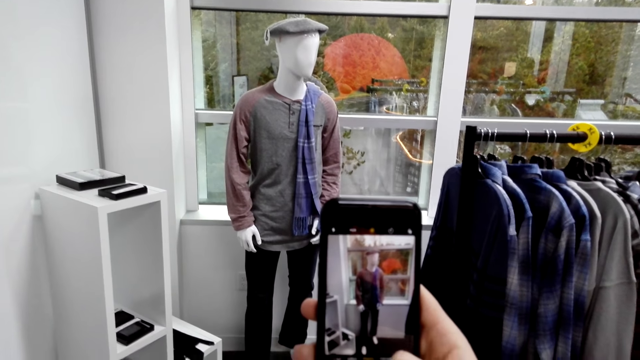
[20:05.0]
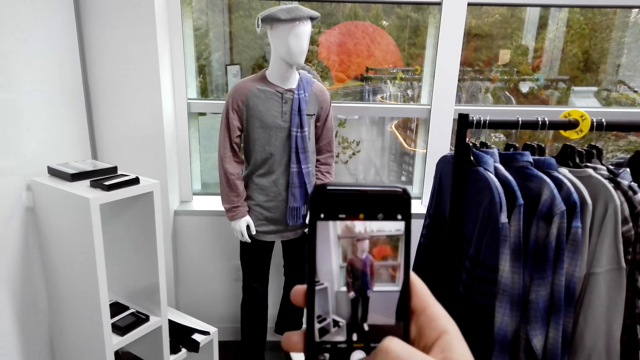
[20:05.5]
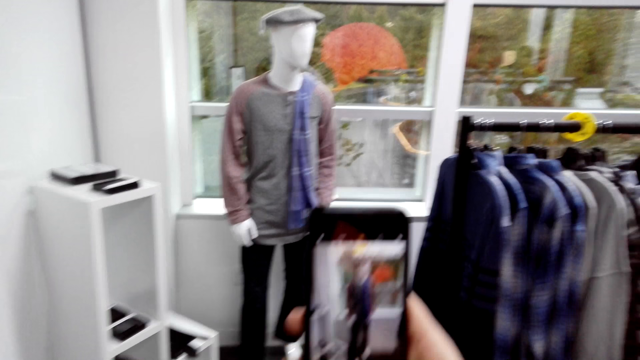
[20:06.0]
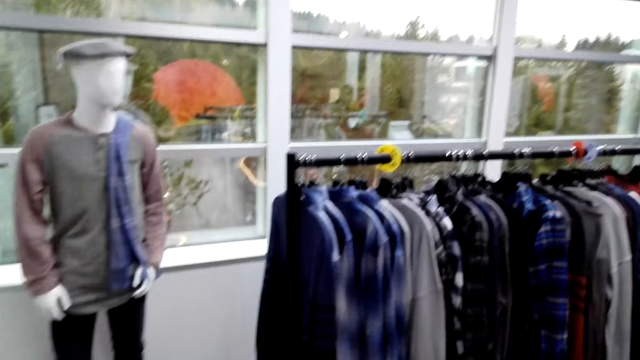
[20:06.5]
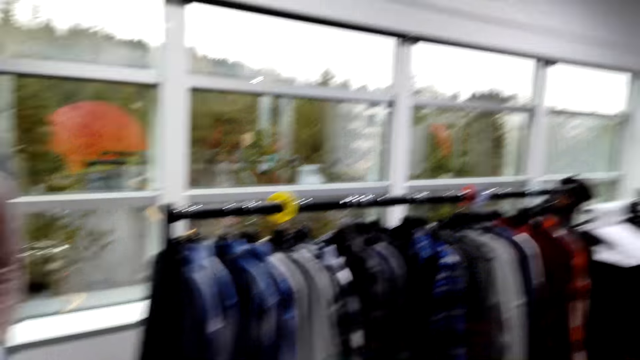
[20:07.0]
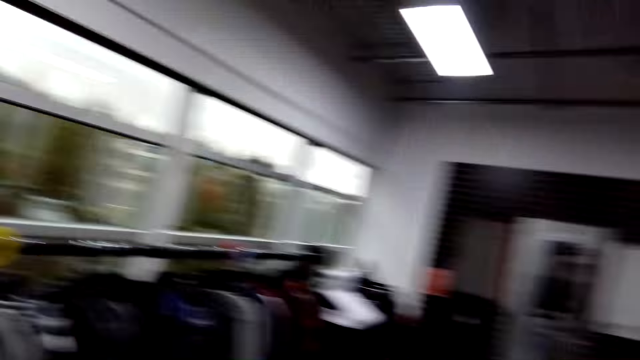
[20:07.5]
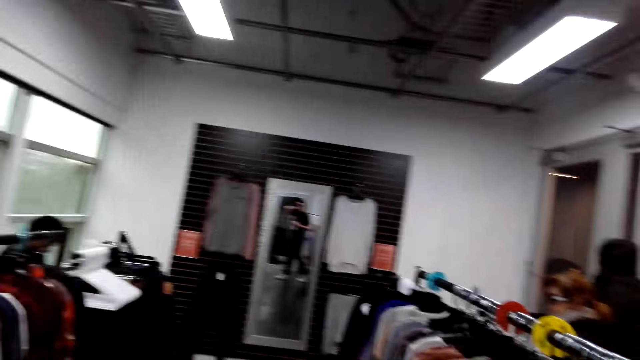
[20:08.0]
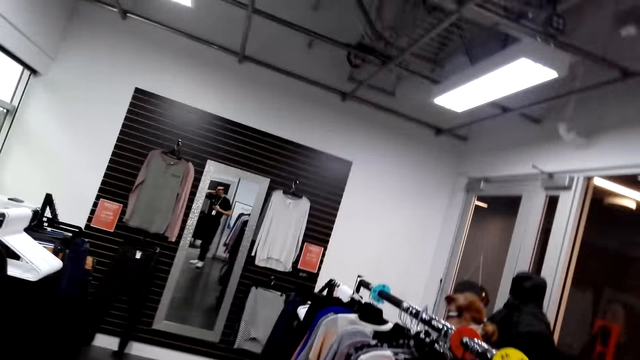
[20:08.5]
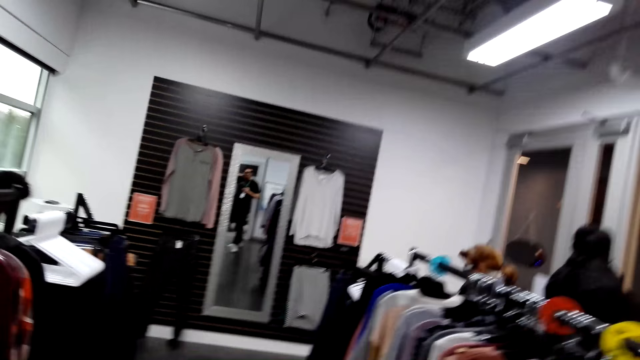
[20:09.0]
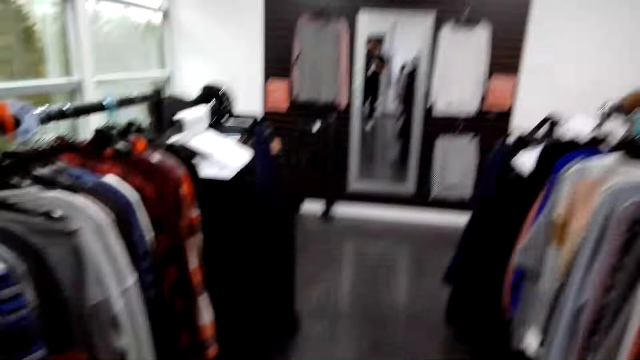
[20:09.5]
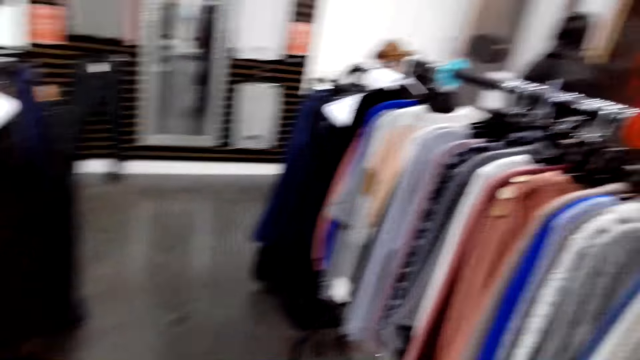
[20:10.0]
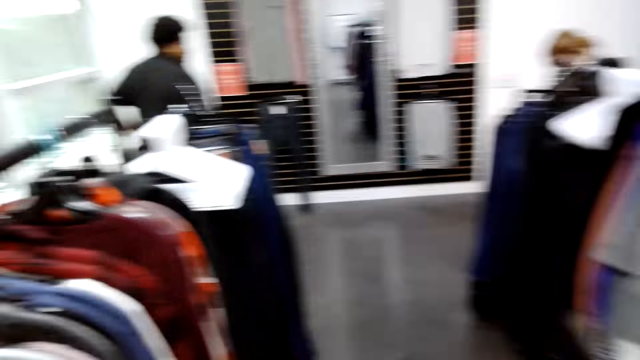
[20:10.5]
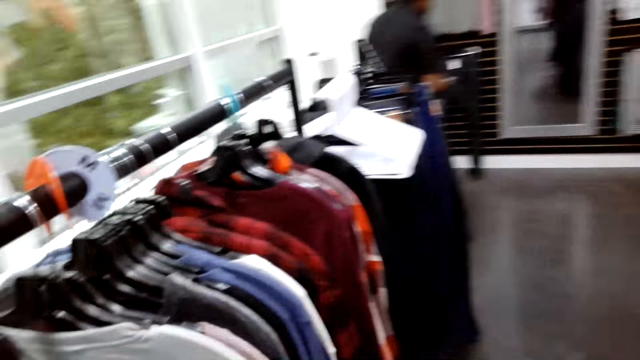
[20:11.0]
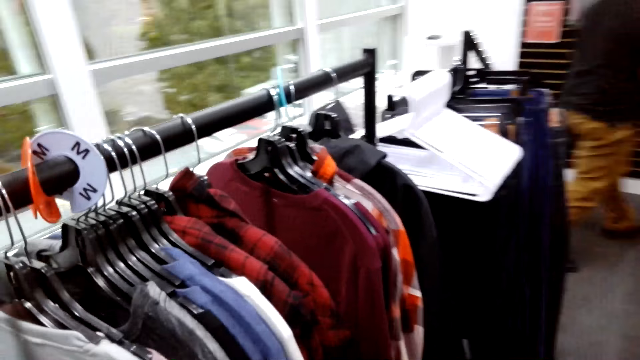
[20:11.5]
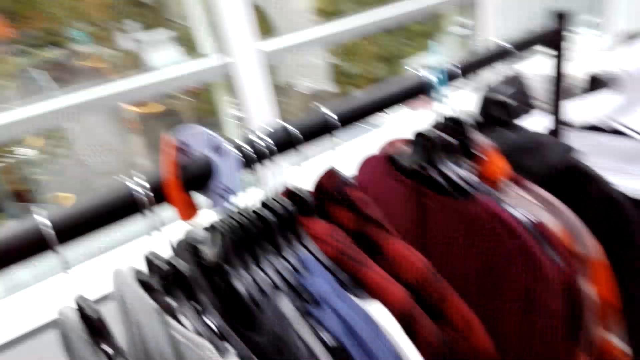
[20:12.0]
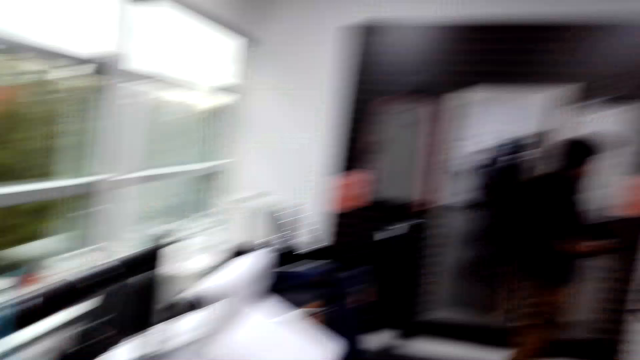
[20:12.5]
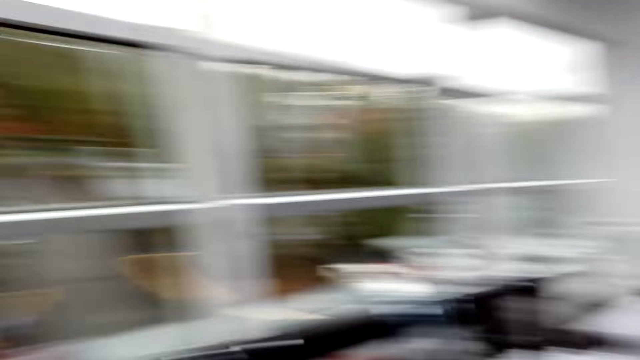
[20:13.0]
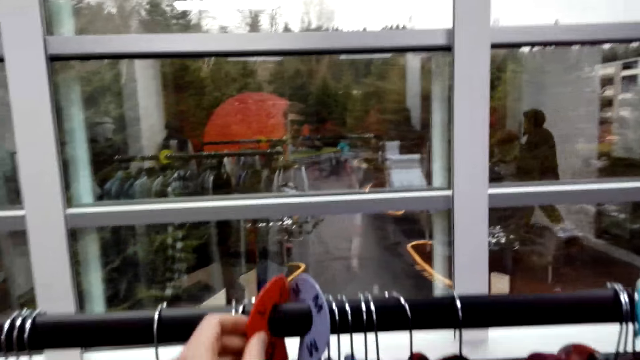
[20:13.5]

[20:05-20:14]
The camera wearer walks around.

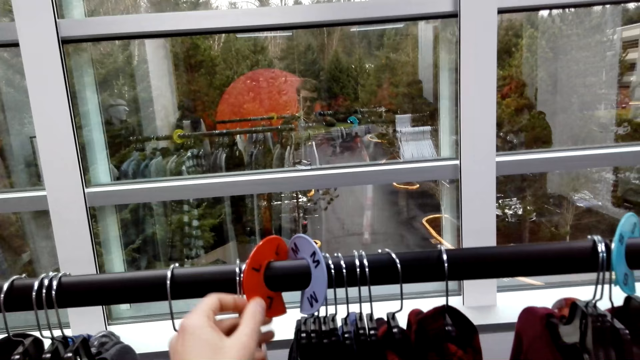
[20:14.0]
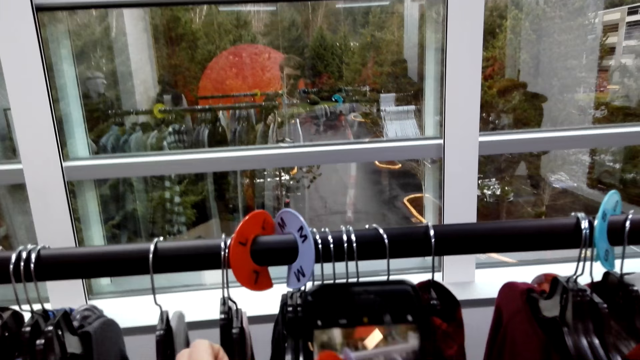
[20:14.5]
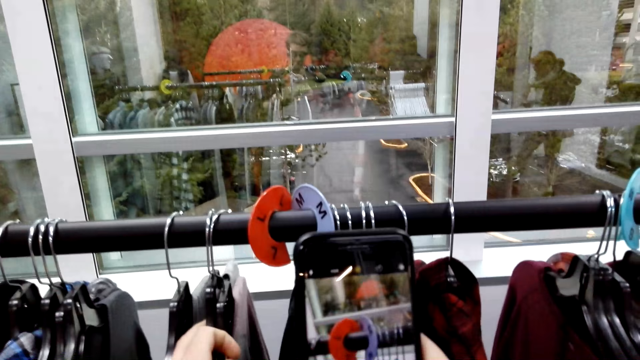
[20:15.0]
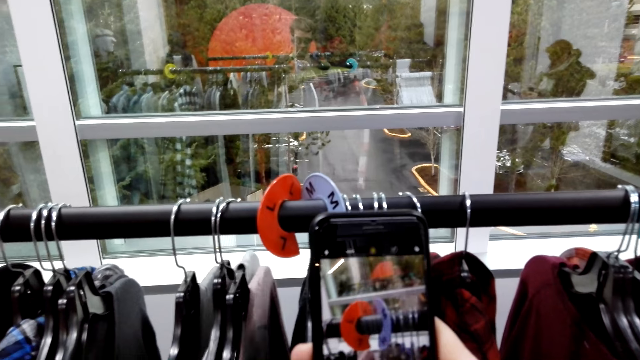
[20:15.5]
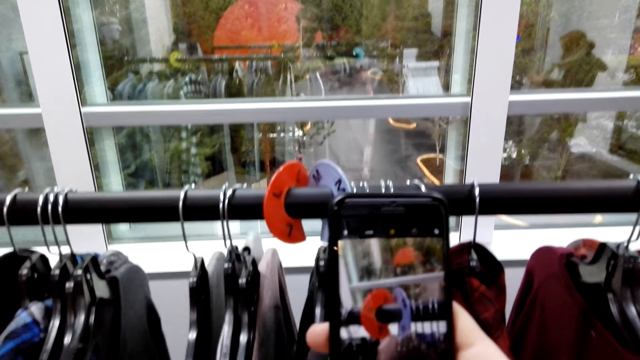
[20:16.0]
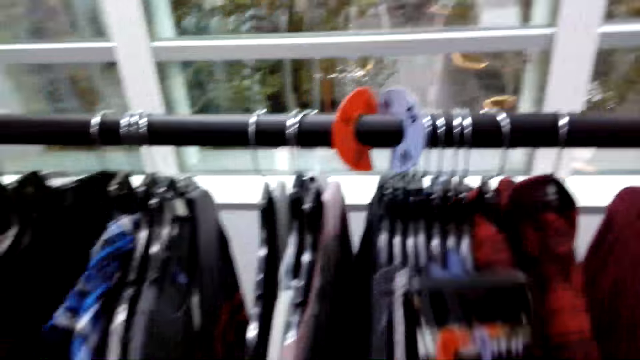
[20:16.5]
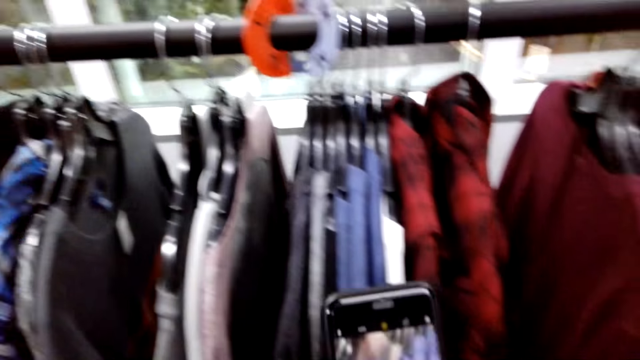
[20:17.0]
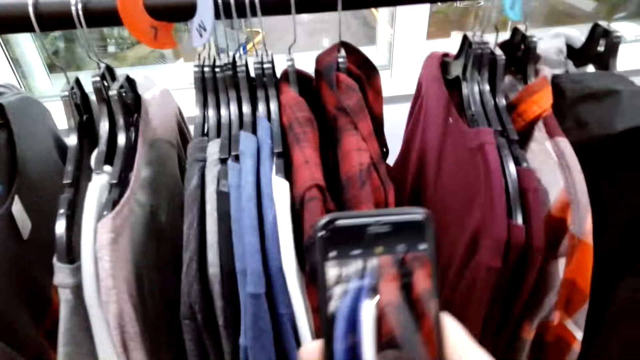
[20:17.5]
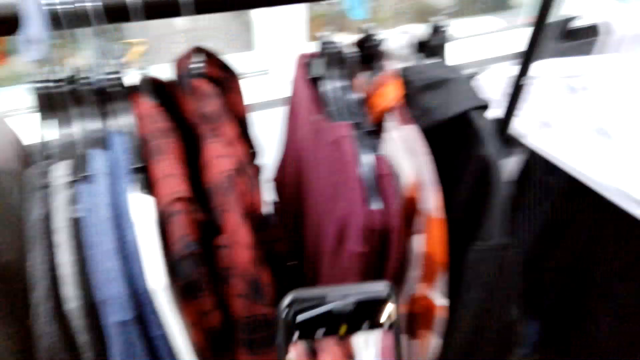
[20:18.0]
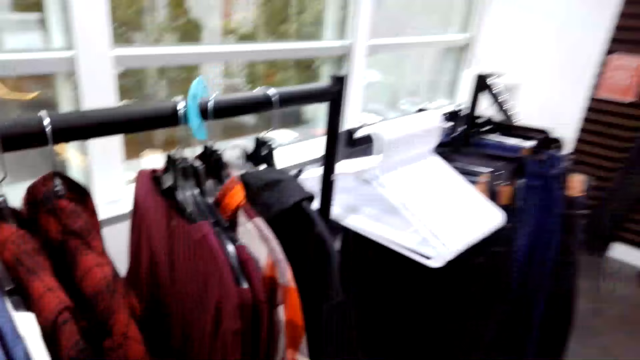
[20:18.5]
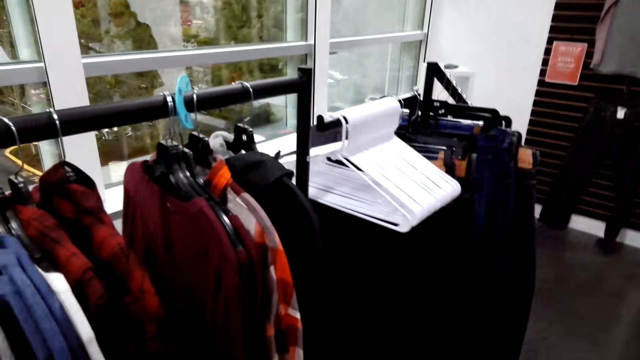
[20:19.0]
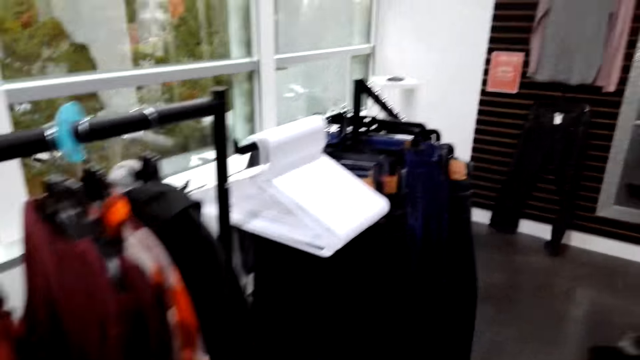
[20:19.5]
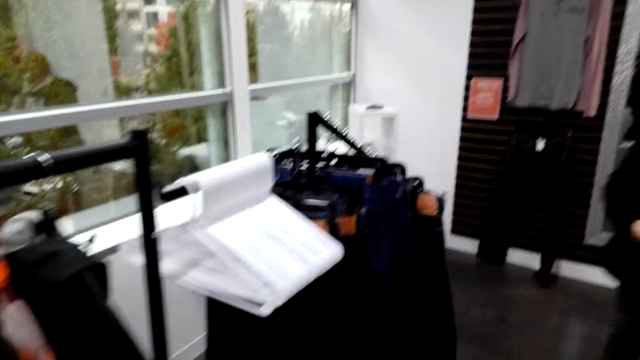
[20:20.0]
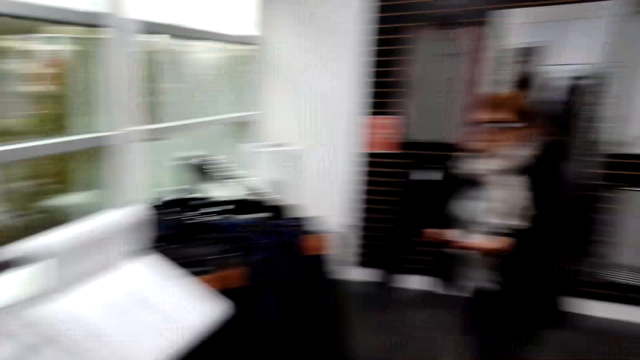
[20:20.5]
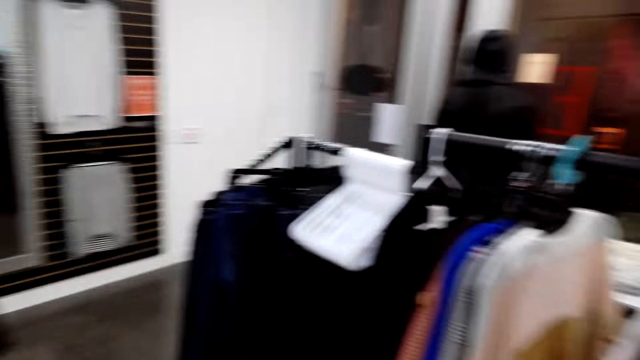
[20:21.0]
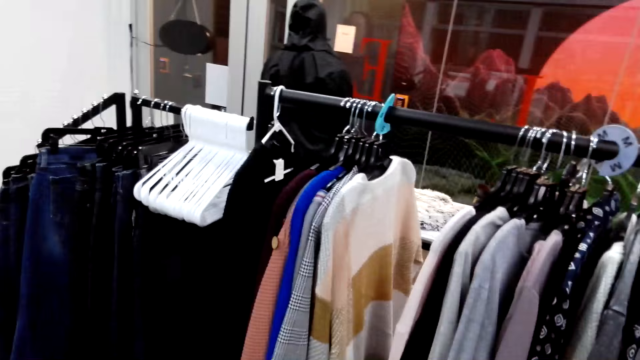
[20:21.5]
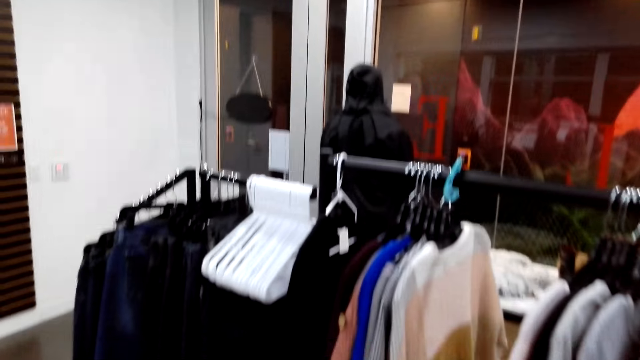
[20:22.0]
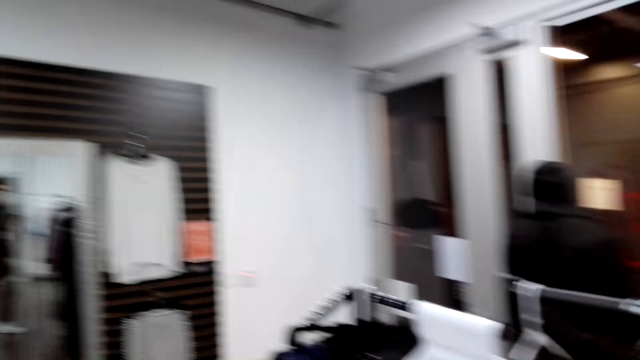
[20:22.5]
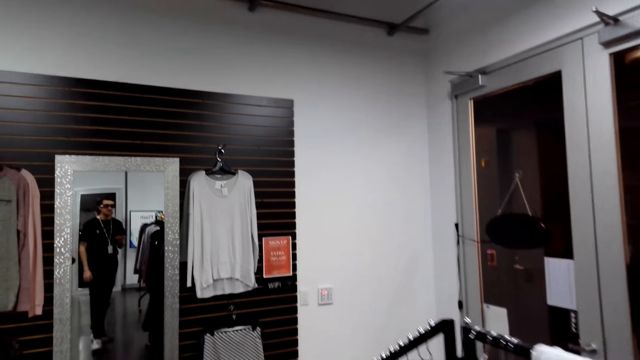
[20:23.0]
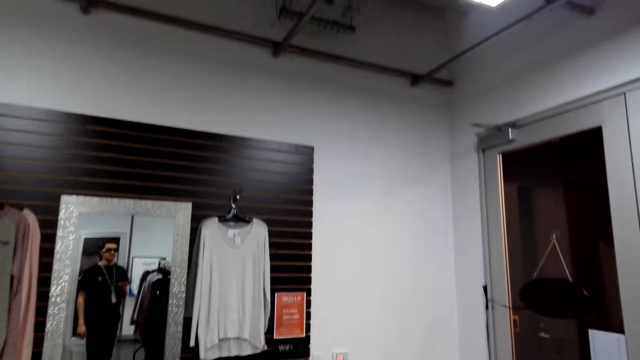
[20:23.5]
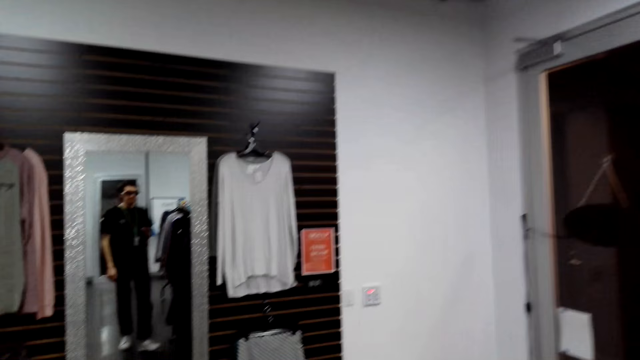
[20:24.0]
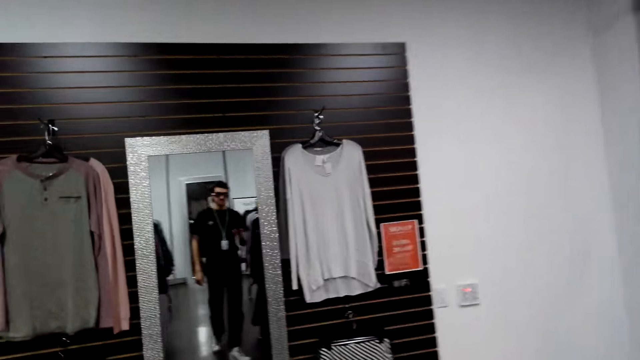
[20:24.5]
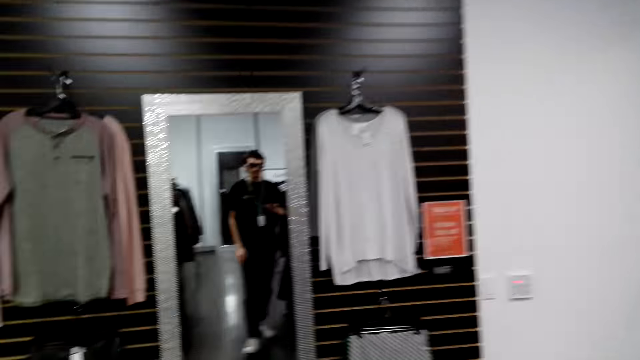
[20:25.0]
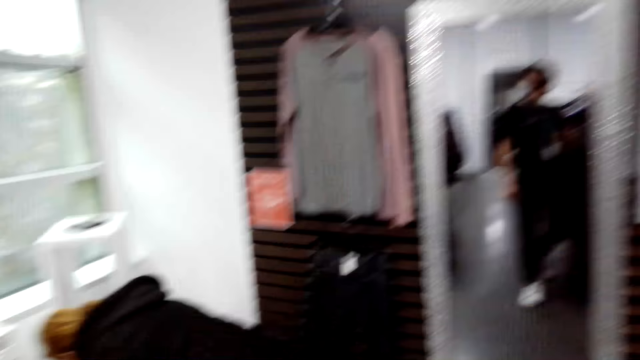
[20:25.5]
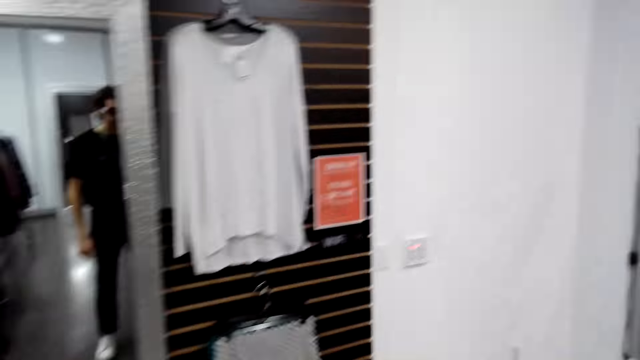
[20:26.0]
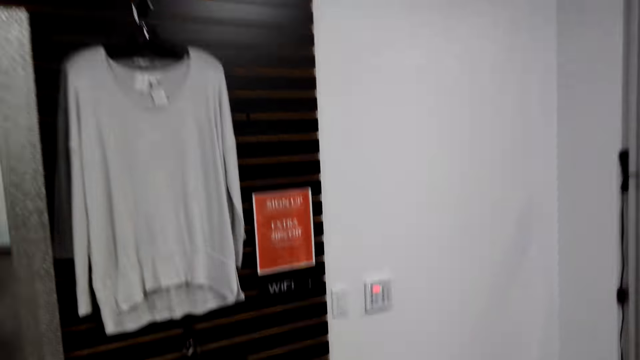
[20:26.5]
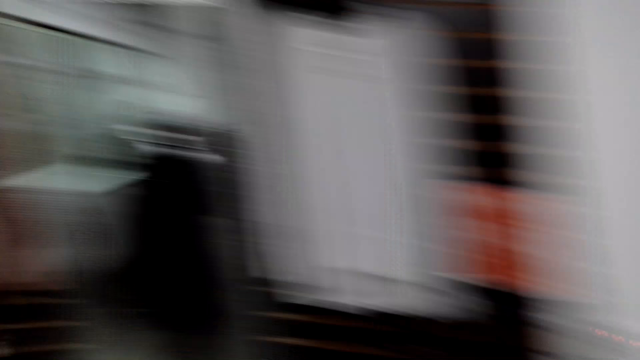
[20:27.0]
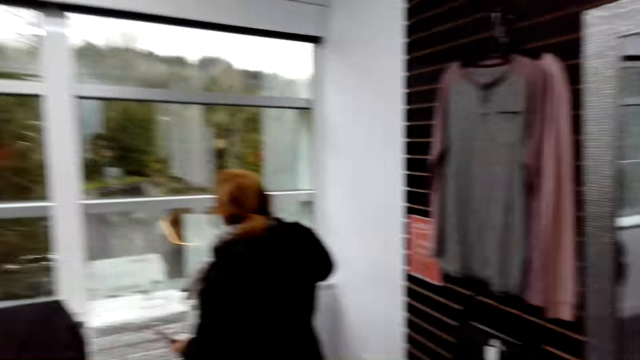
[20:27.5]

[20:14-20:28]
The camera wearer takes a photo. They use the phone. They look around. They walk around.
